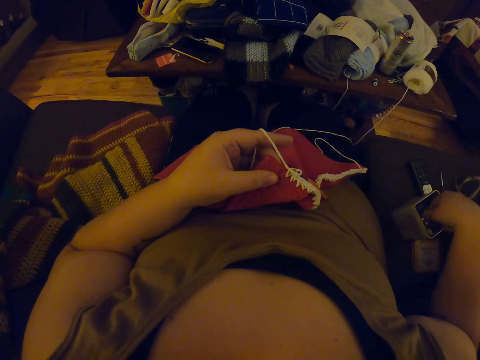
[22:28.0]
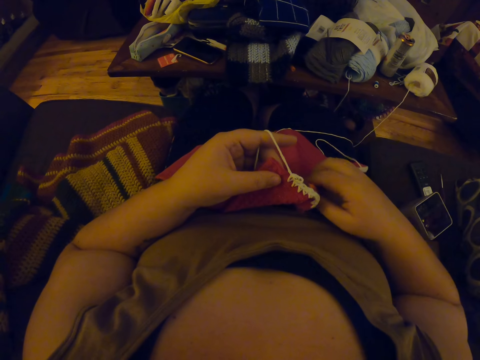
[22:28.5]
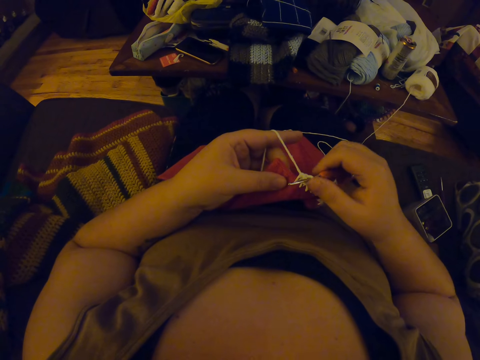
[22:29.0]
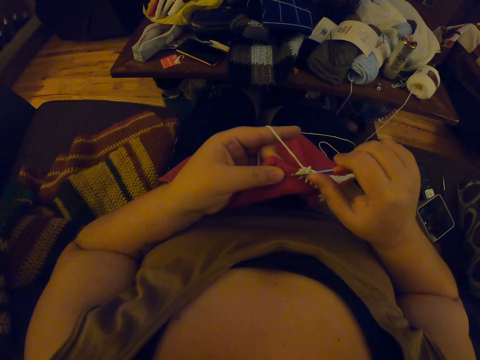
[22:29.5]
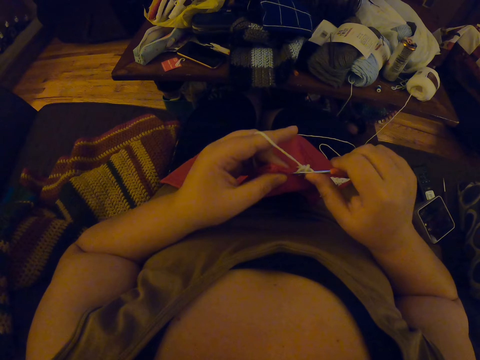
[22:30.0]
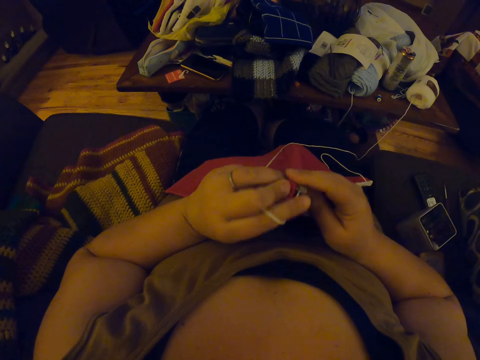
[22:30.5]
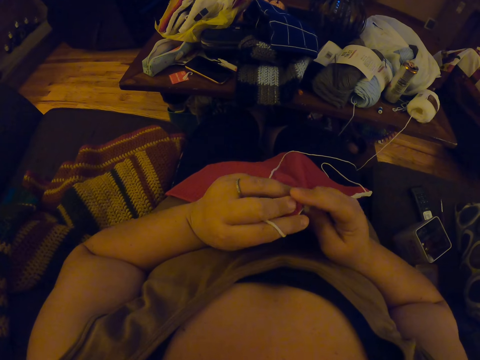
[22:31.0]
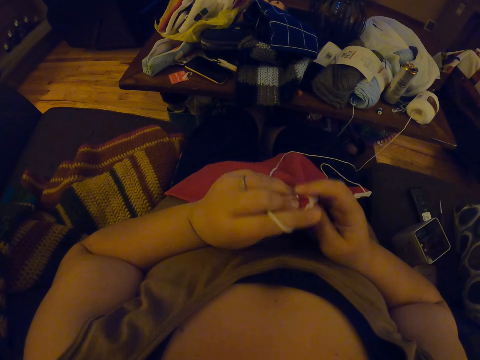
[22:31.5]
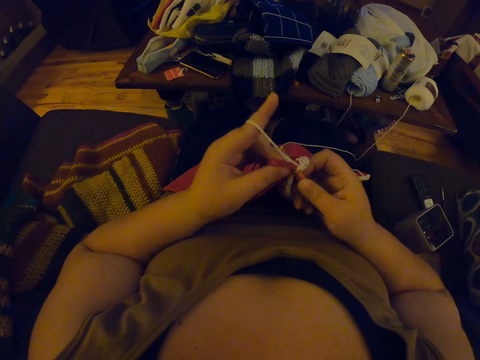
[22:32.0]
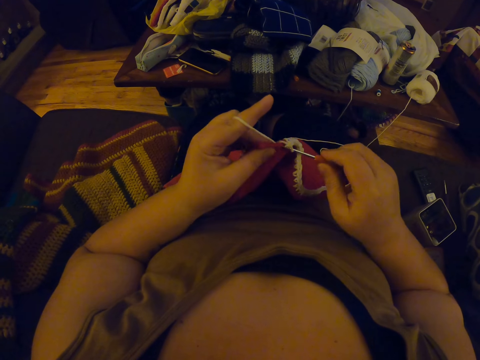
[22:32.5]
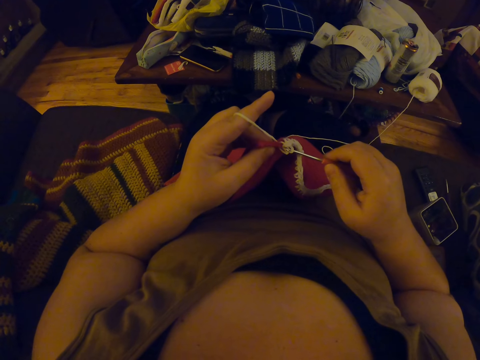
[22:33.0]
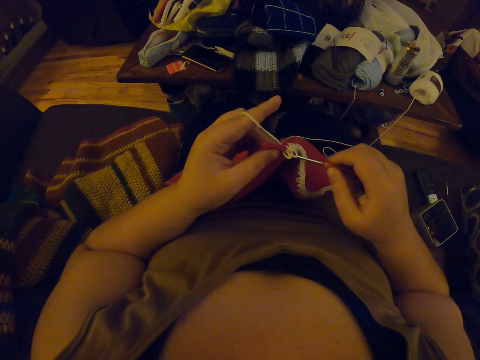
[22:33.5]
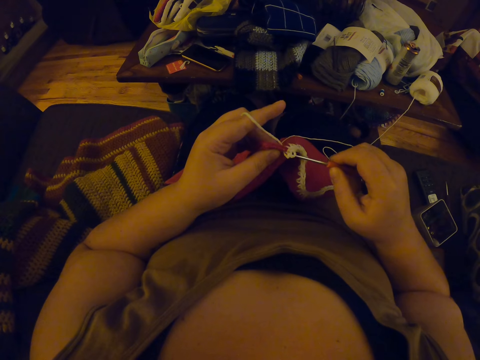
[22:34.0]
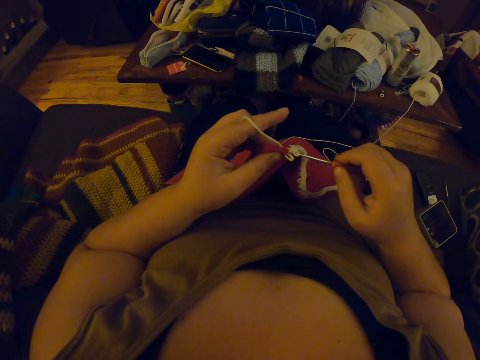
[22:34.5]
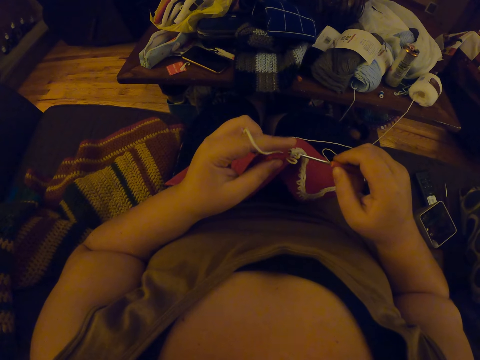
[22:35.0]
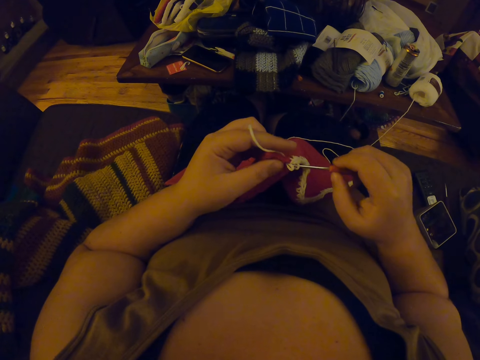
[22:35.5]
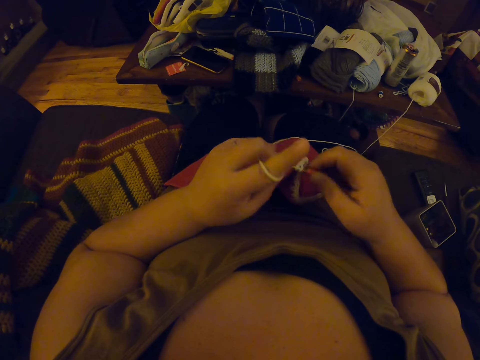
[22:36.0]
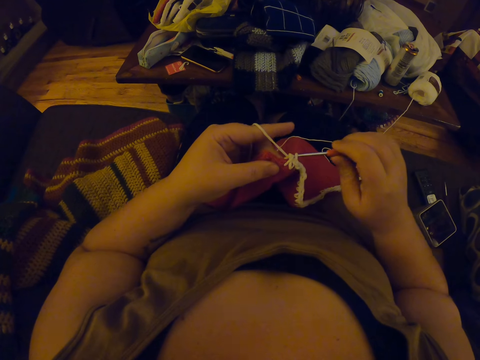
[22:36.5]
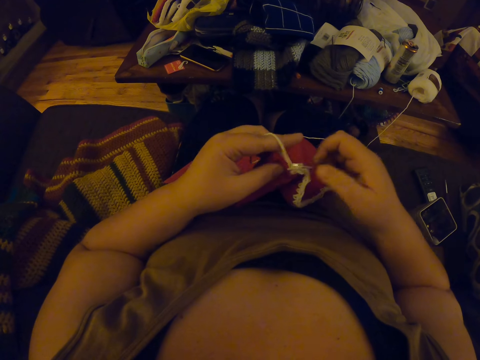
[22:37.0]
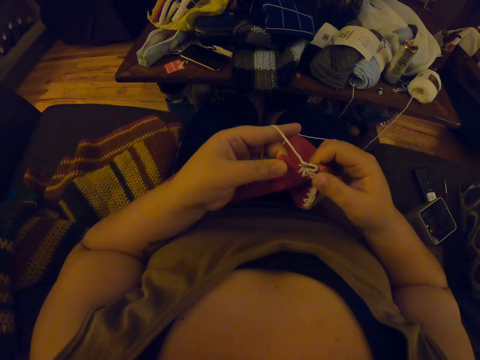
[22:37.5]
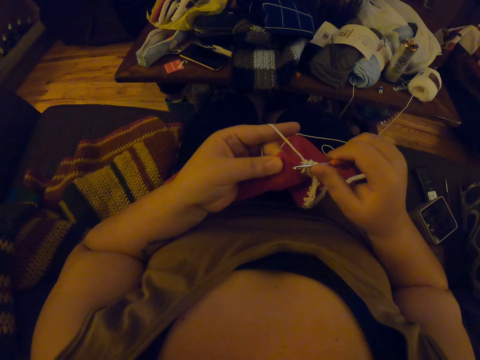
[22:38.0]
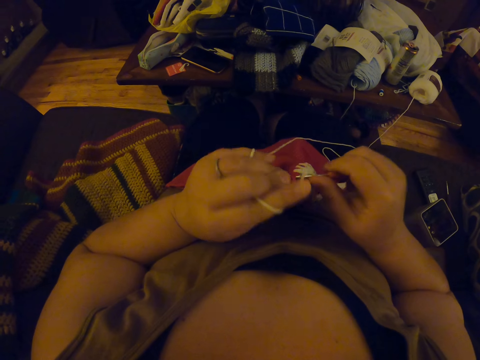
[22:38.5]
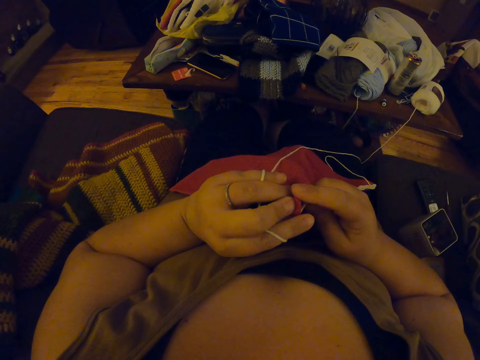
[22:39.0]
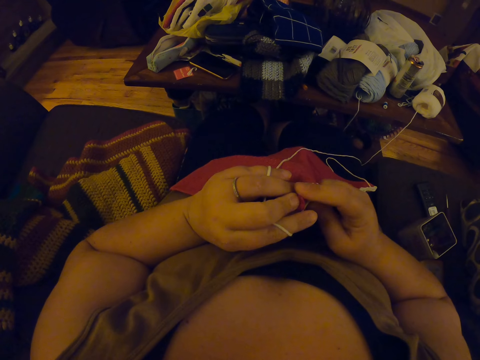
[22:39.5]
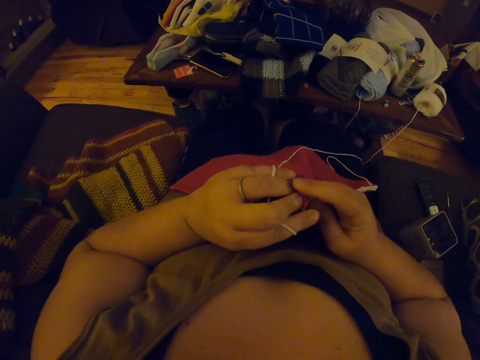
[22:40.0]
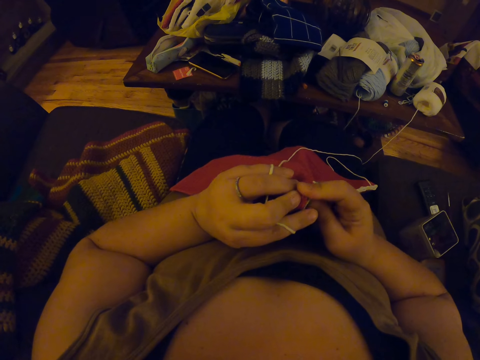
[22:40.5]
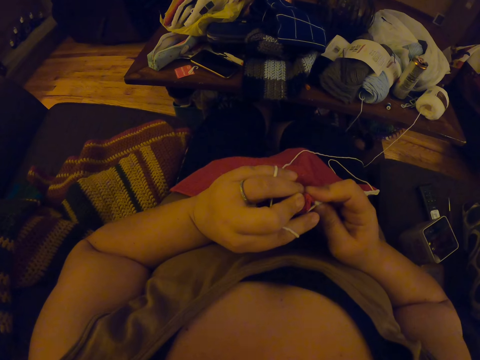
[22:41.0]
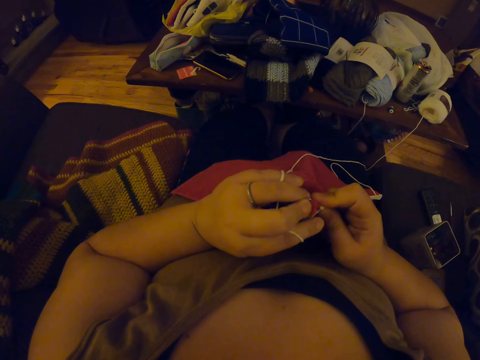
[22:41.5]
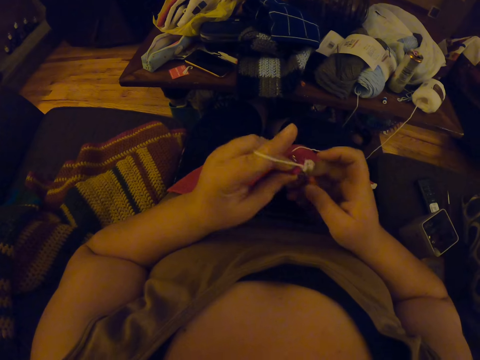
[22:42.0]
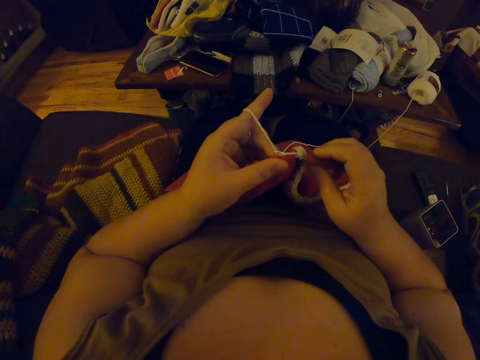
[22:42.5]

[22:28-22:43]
The camera wearer continues crocheting. They knit the fabric.

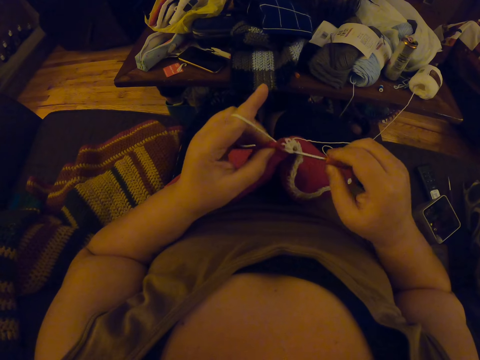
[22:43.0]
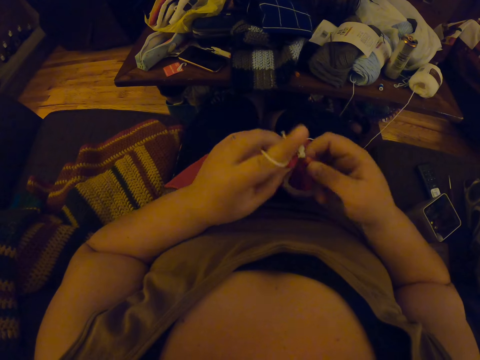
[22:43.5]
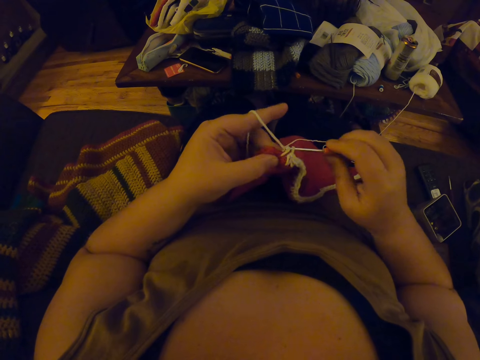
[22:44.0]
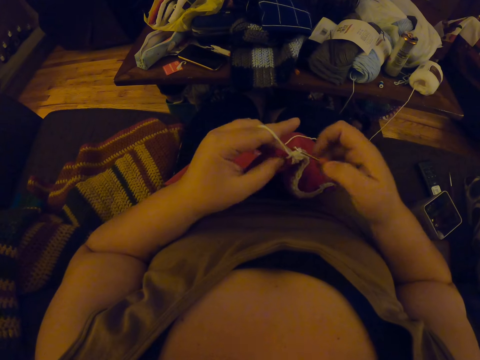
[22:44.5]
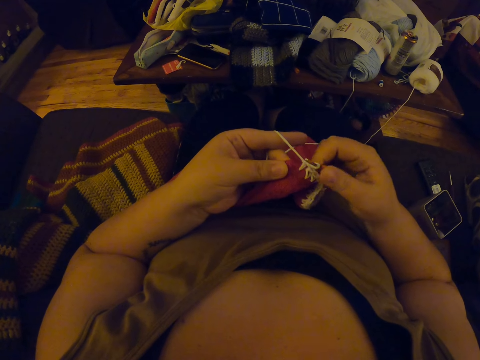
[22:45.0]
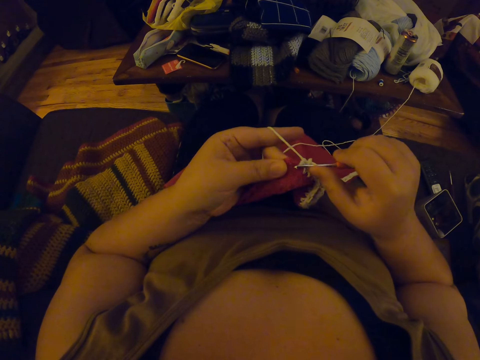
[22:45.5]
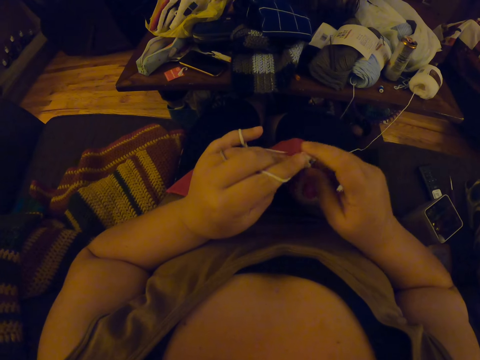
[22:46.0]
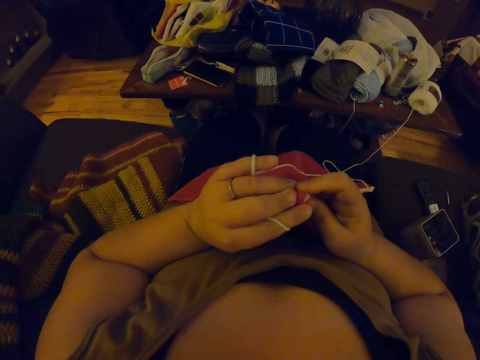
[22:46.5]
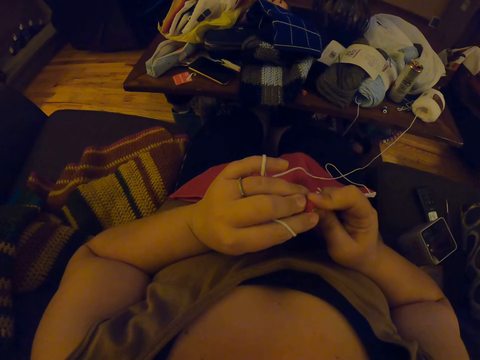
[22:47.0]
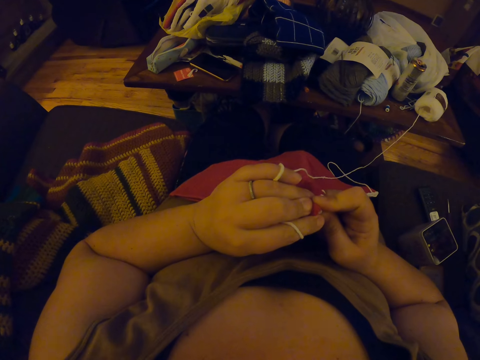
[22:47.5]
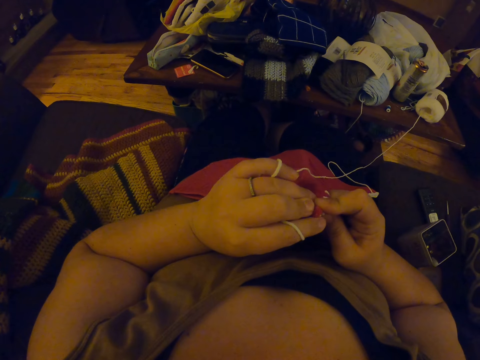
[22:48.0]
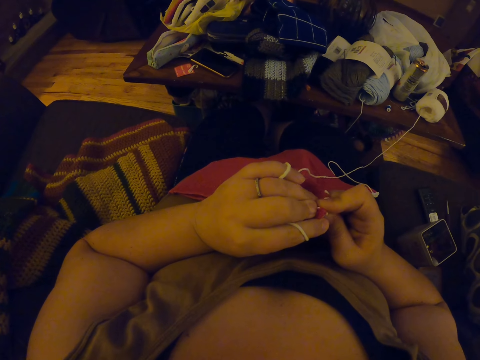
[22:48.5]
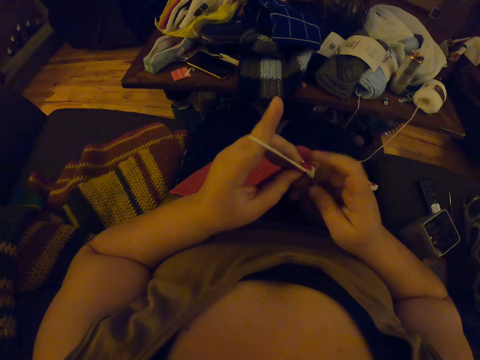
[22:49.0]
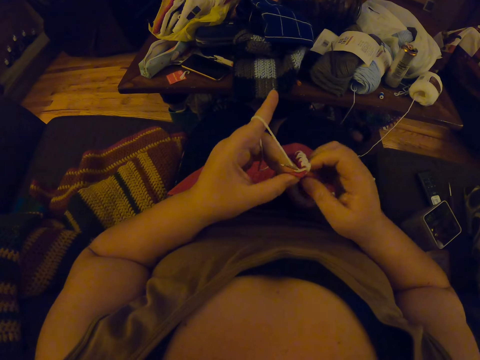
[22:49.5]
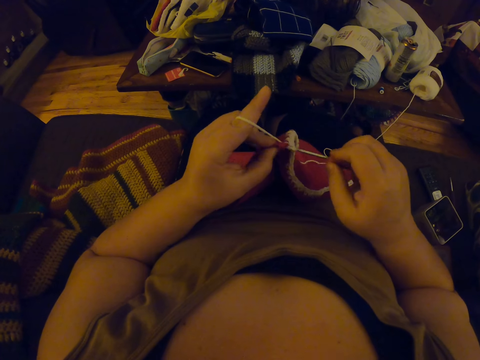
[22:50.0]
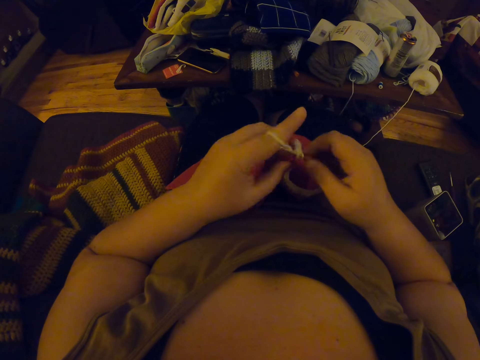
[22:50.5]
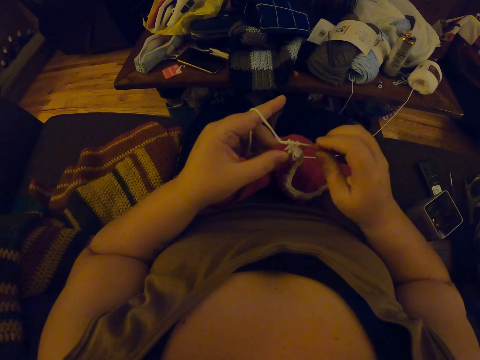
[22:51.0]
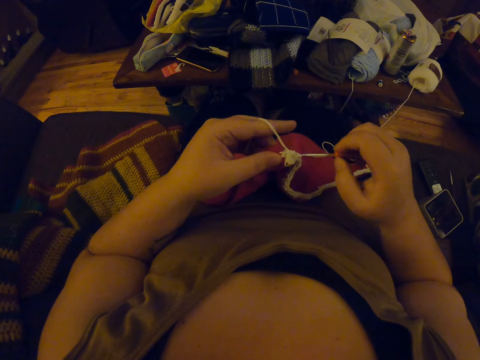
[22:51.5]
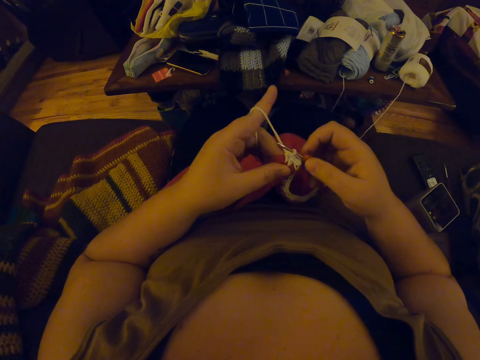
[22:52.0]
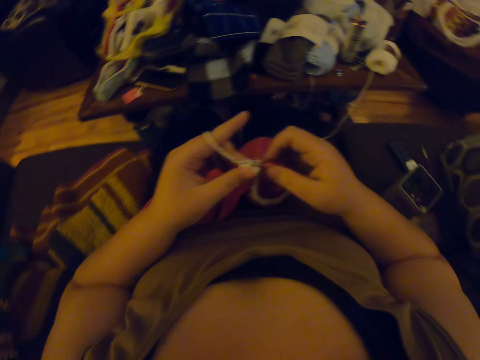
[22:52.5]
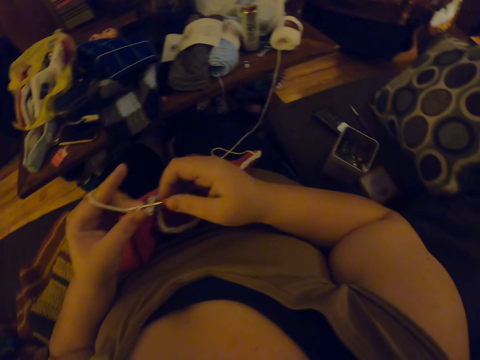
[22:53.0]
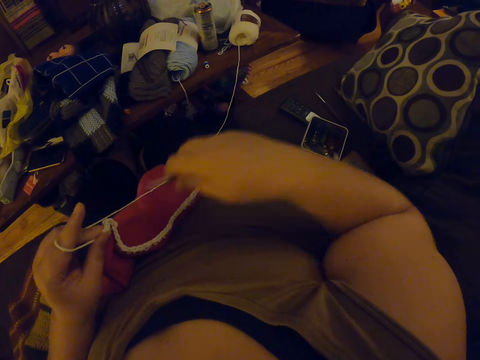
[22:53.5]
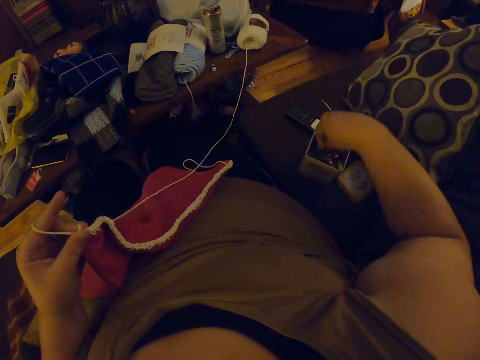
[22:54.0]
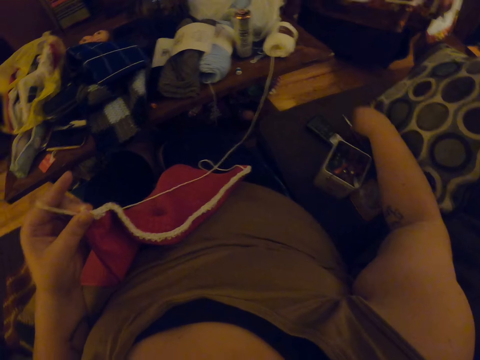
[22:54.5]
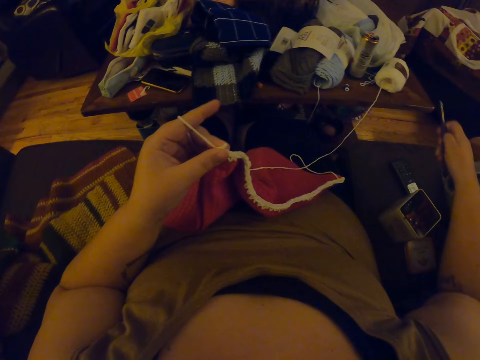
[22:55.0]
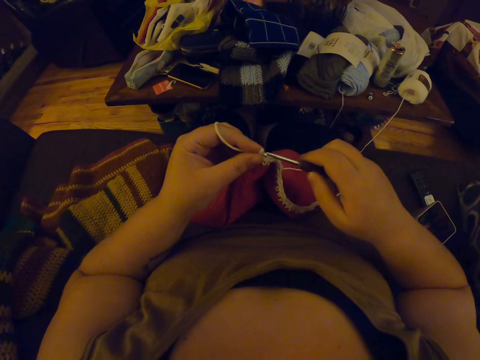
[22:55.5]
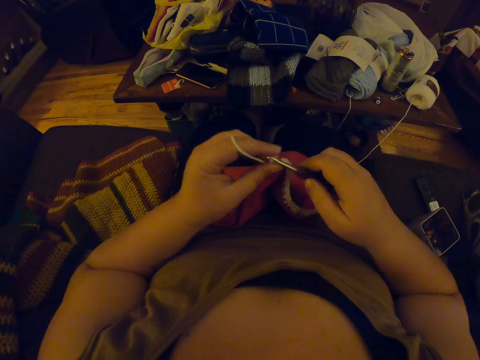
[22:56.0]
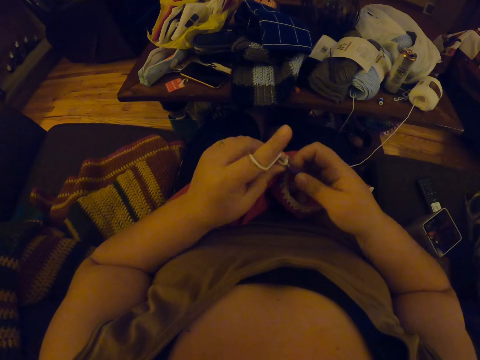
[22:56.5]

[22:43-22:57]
The camera wearer pushes a crocheting hook on the fabric. They knit the fabric. They remove the crocheting hook. They put the crocheting hook in a can. They take the crocheting hook. They put the crocheting hook on stitches.
